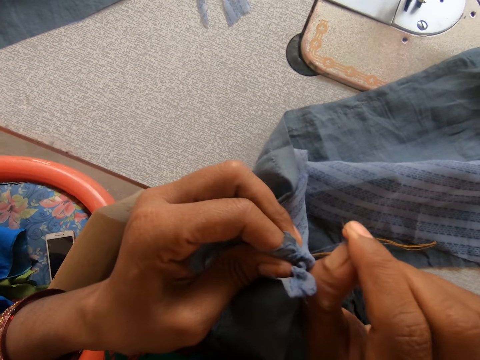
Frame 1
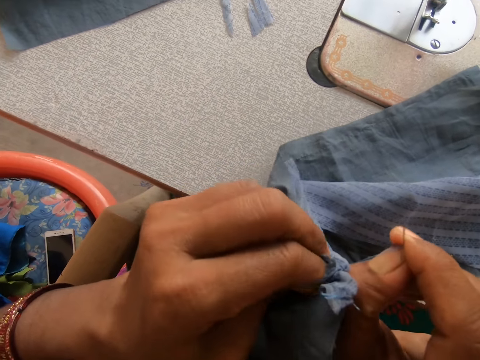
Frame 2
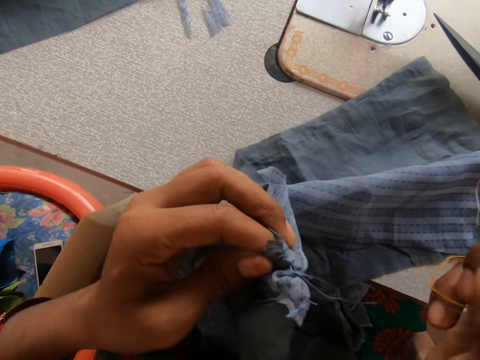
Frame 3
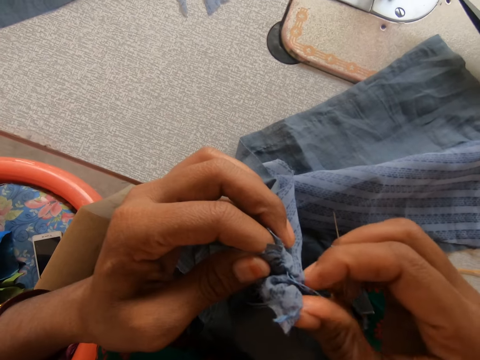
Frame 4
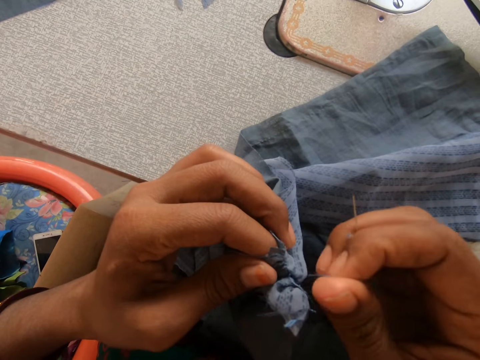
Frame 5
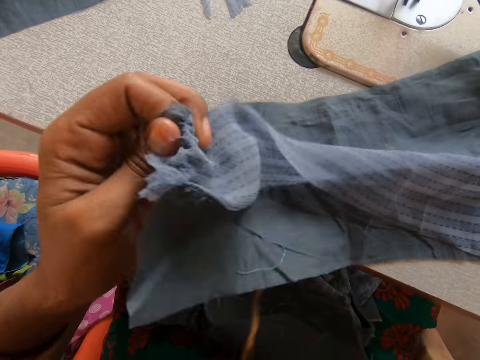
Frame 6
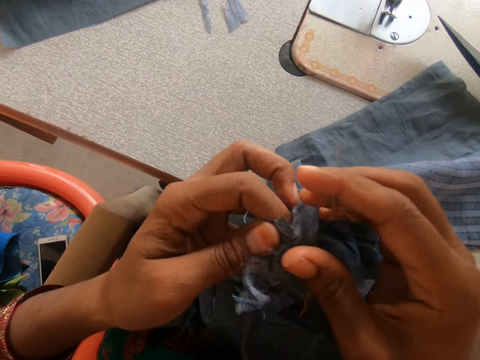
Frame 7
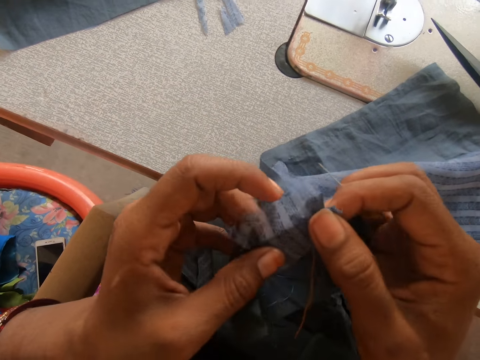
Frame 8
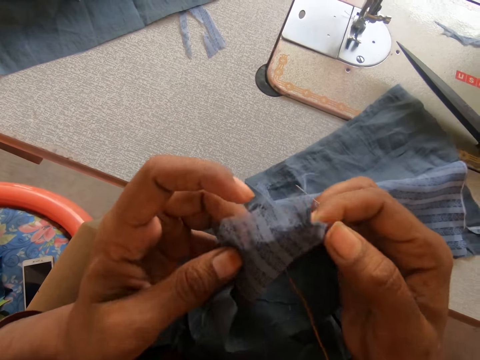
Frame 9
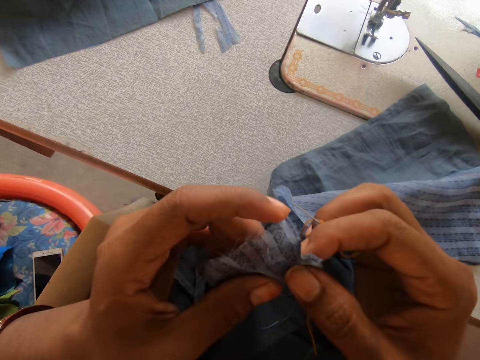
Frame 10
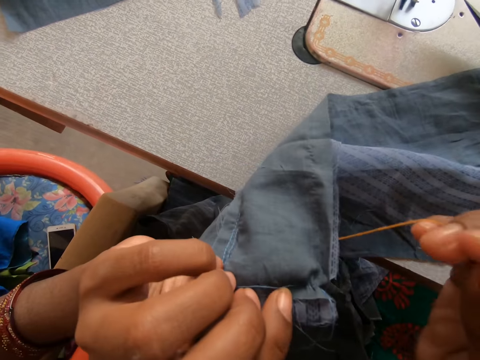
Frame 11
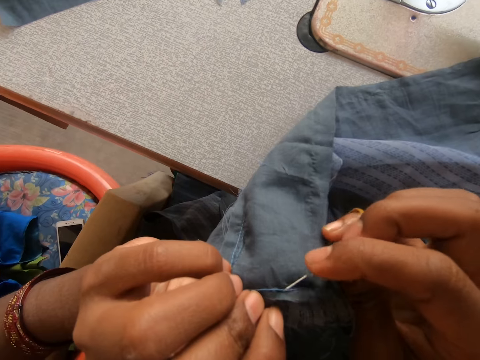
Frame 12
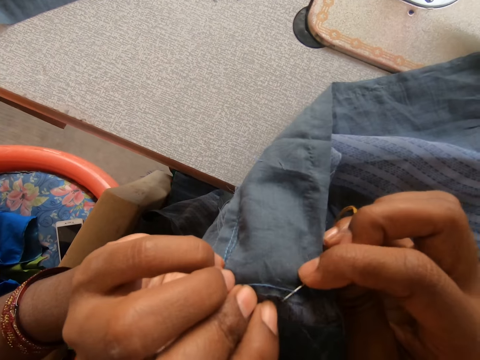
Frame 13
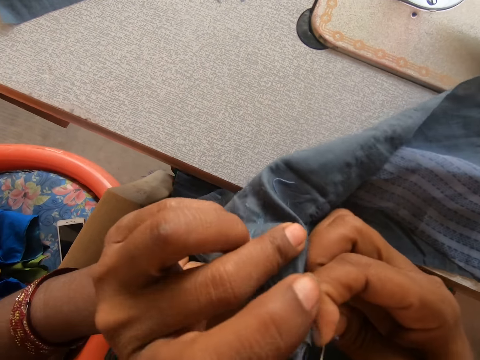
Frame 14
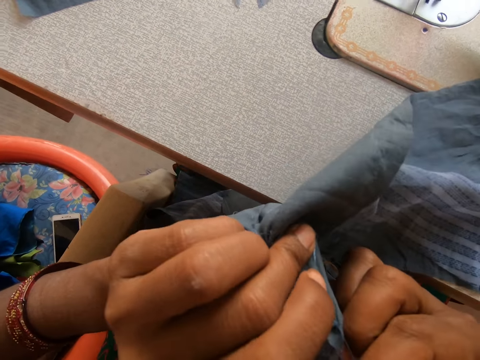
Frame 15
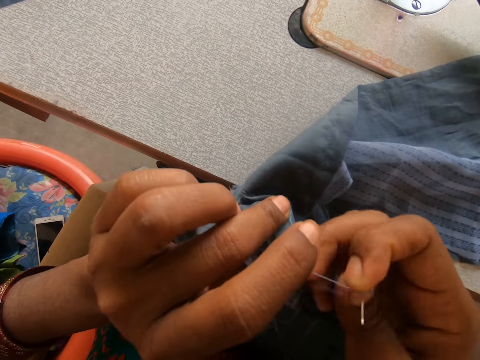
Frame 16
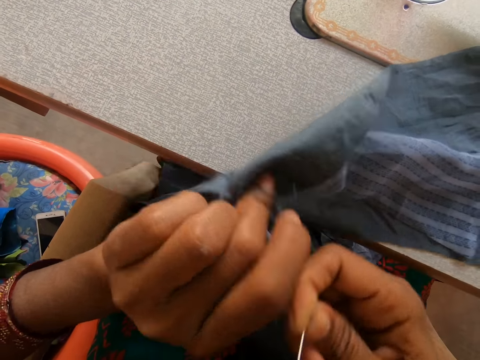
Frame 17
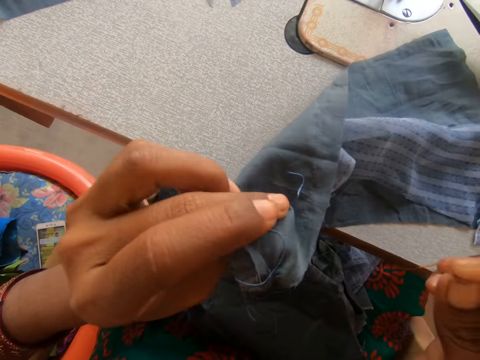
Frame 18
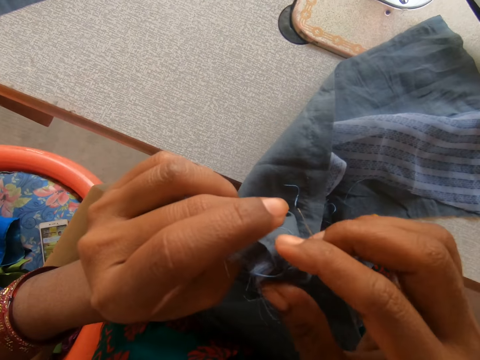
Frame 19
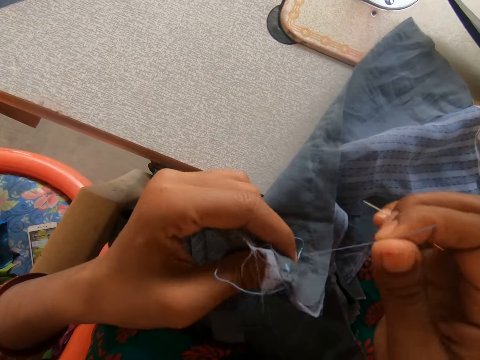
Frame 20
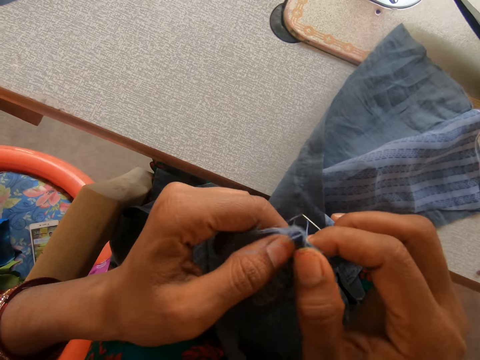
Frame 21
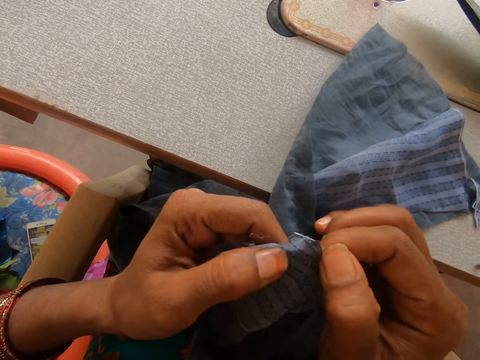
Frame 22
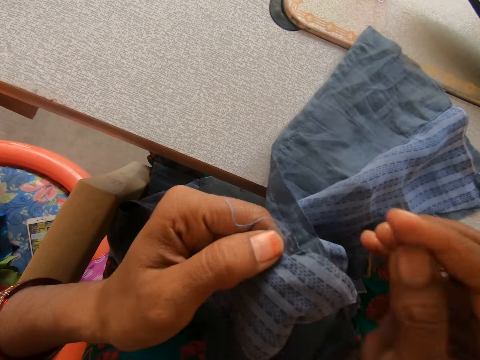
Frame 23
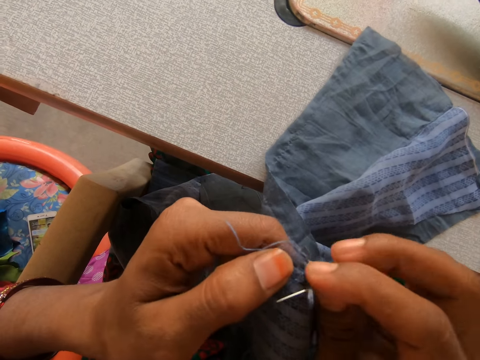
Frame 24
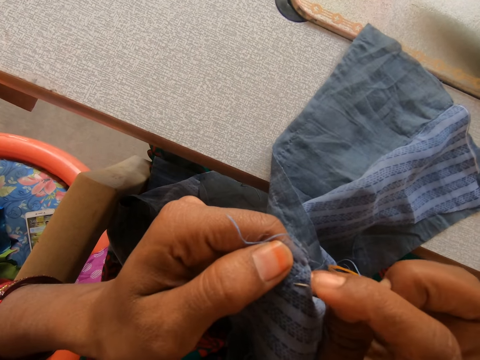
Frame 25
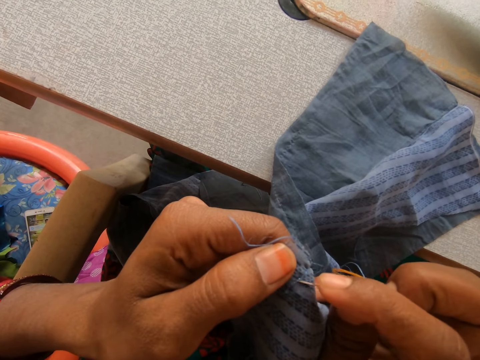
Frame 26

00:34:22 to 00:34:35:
The camera wearer pulls a thread on a garment. They reap thread on the garment with a needle.

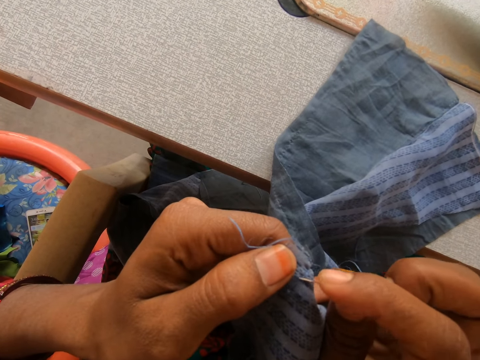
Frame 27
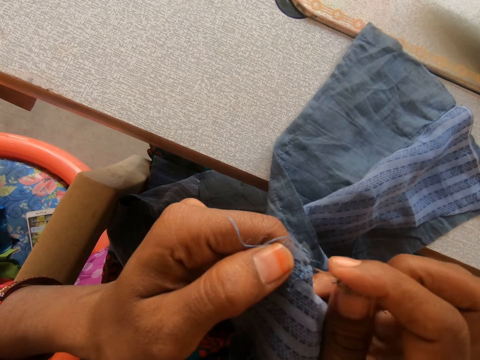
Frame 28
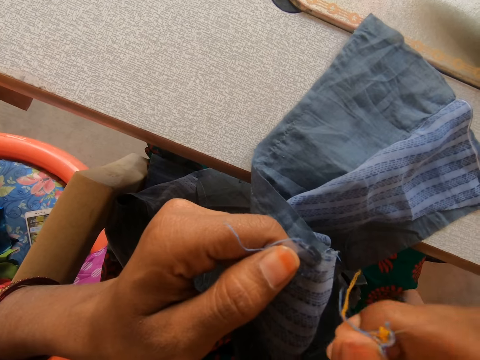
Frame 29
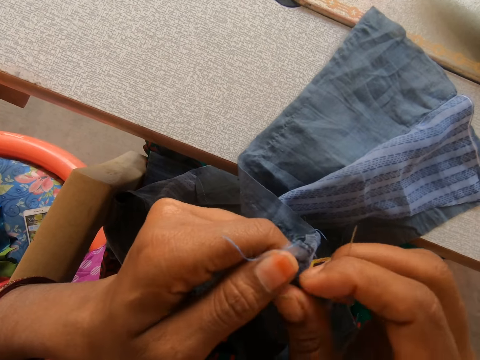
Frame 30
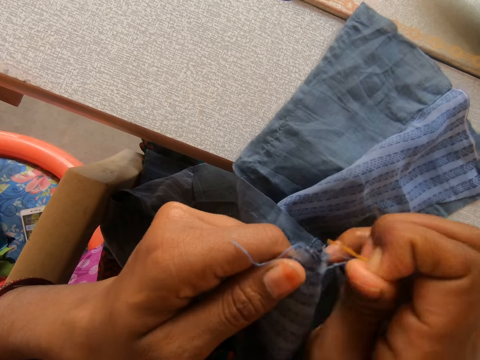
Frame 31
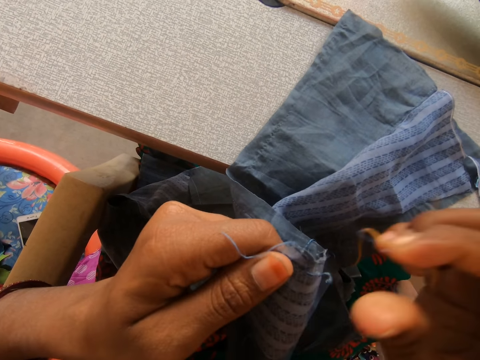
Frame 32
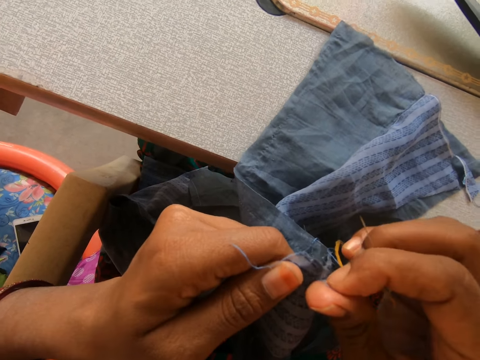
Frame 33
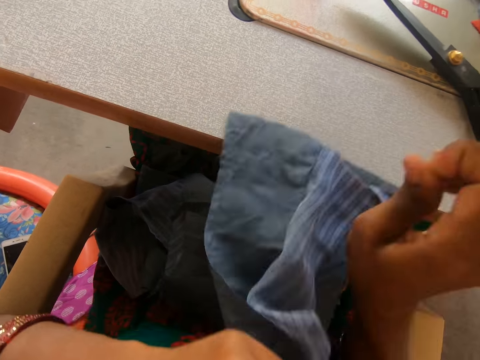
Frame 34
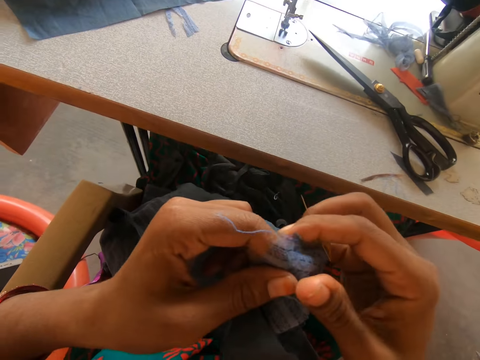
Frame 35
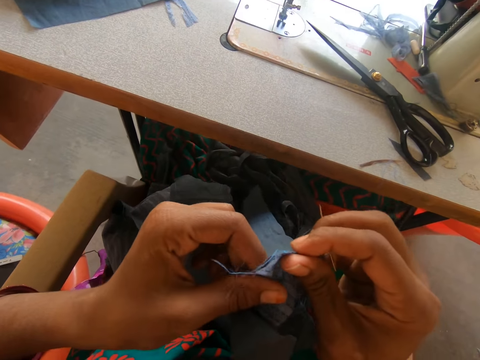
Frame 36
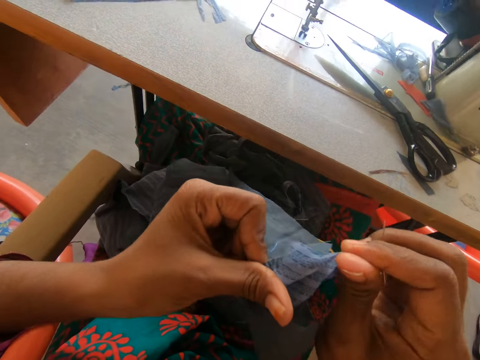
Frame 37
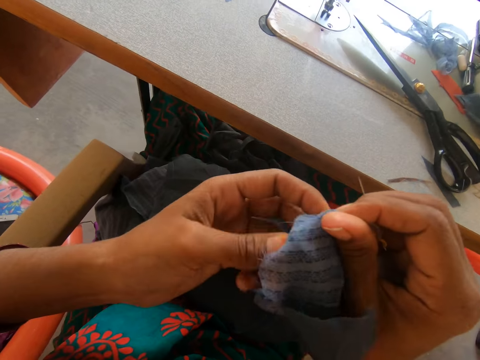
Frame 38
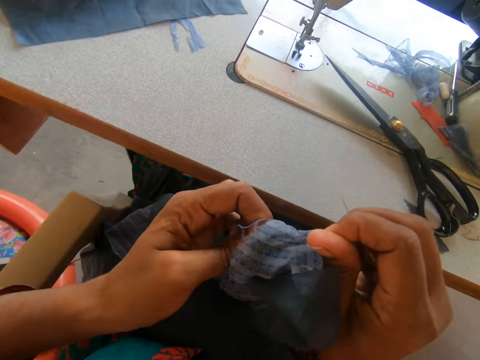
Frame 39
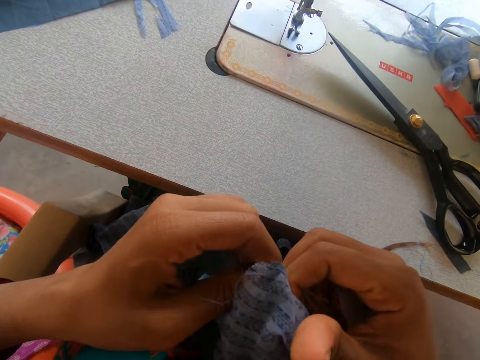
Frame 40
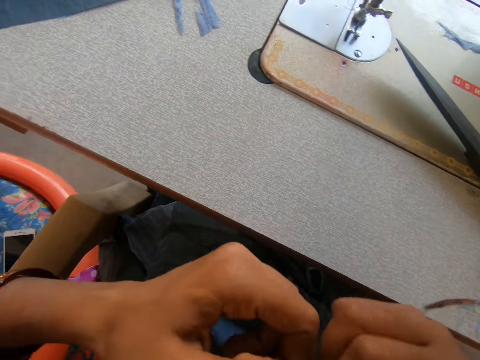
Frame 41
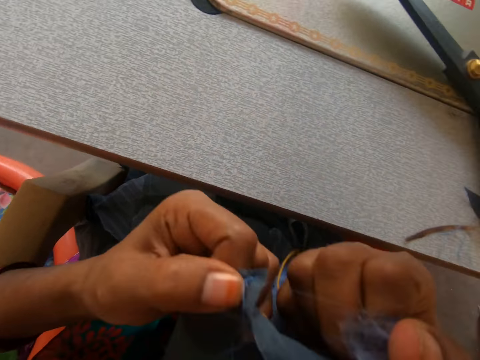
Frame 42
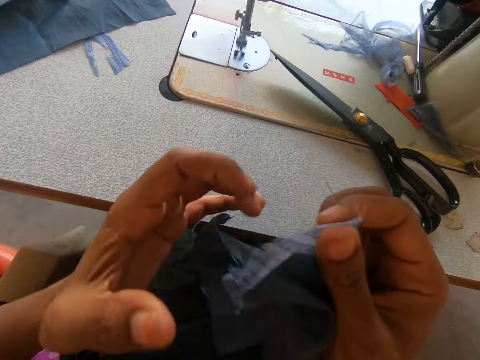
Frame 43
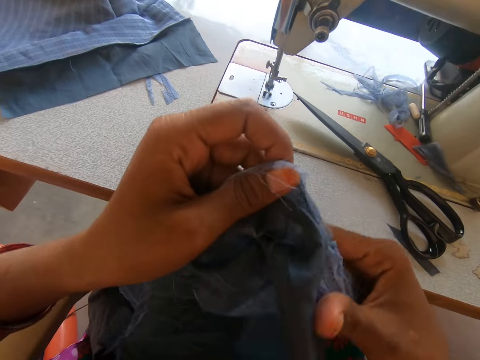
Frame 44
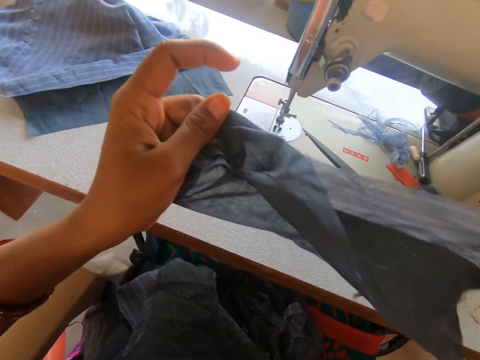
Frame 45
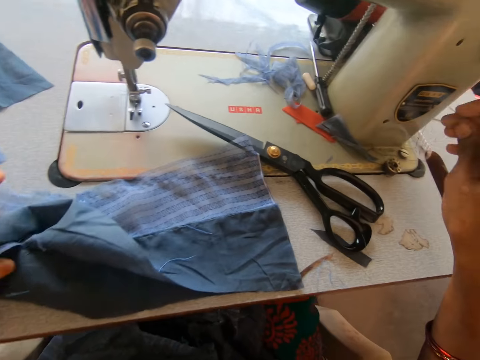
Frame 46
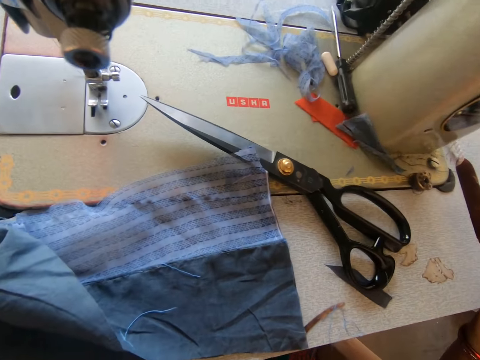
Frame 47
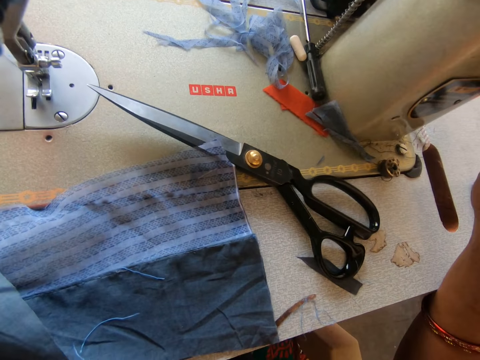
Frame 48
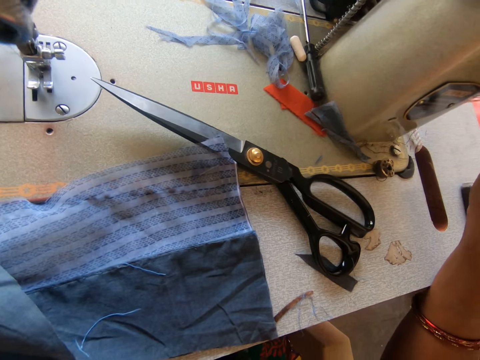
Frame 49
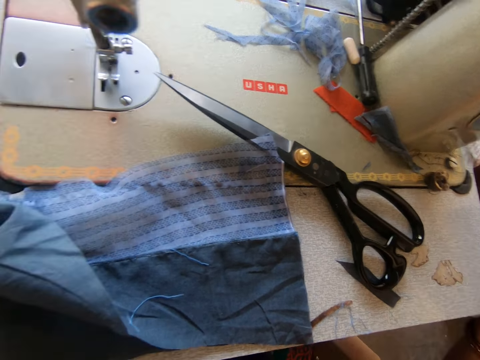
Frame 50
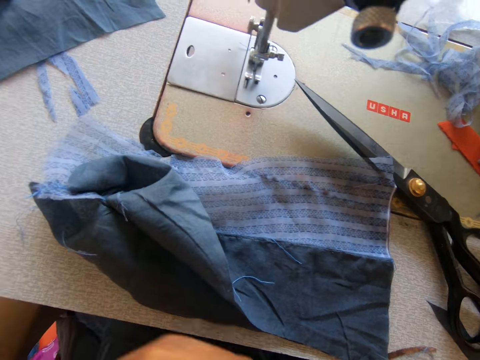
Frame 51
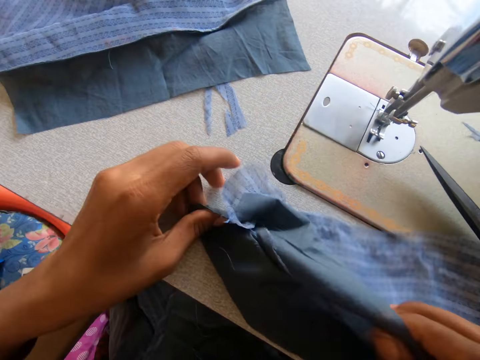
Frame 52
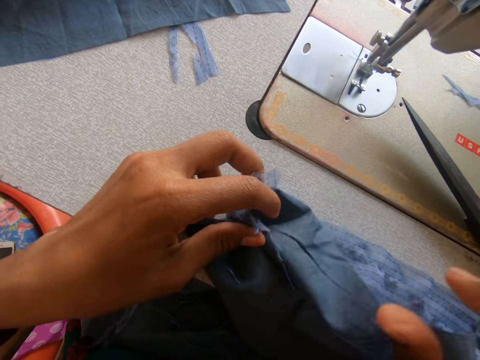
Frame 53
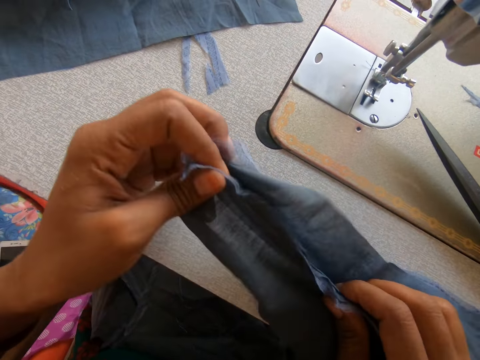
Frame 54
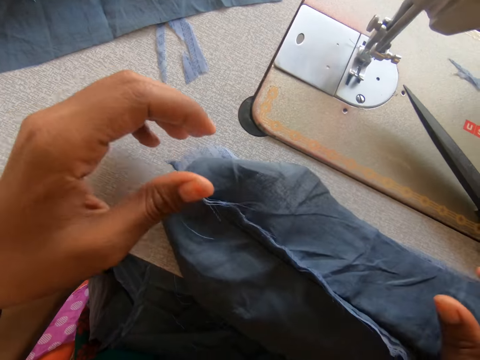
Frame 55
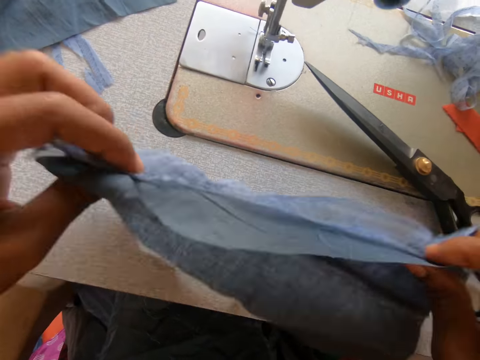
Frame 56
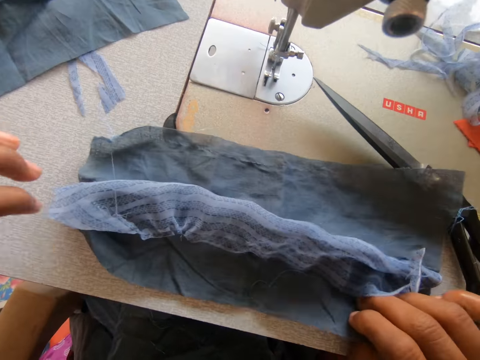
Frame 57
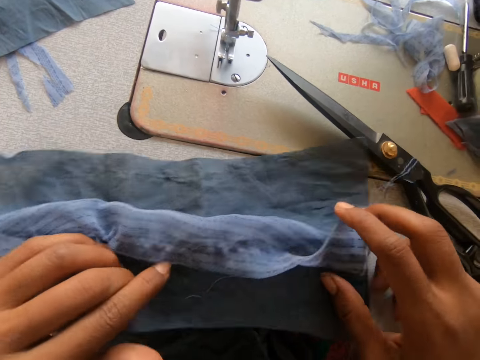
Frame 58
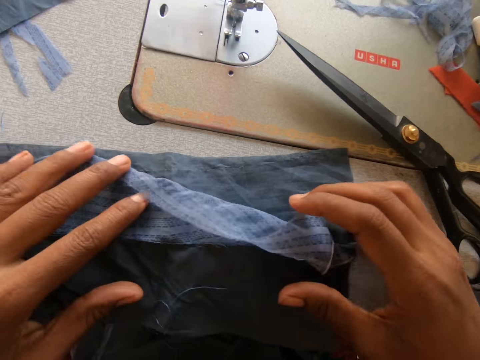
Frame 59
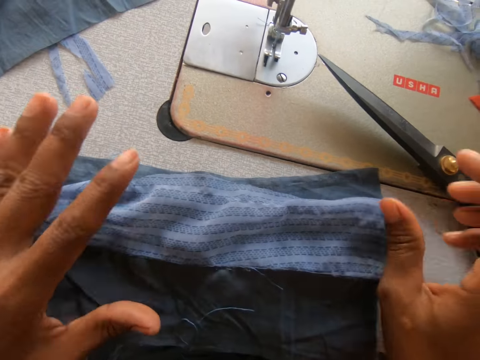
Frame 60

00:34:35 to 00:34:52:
The camera wearer pulls a thread on a garment. She stretches the garment. She places the garment on the sewing table. She puts the needle on a part of the sewing machine. She flips the garment. She adjusts the cloth on the sewing machine with her hands.
